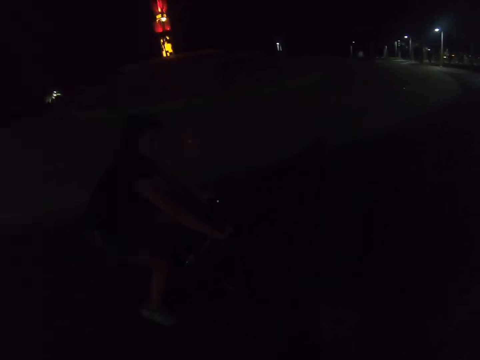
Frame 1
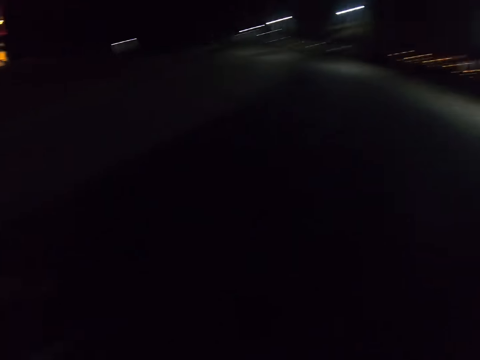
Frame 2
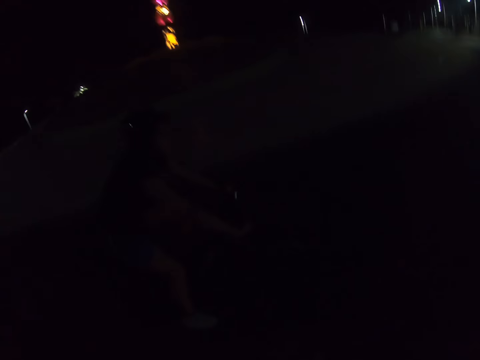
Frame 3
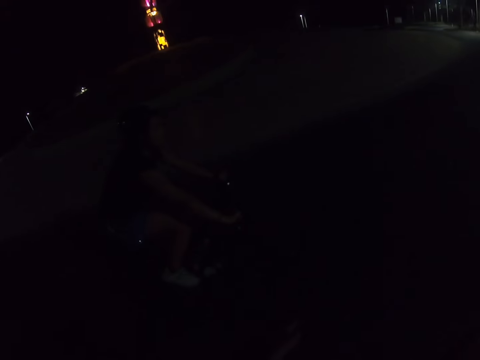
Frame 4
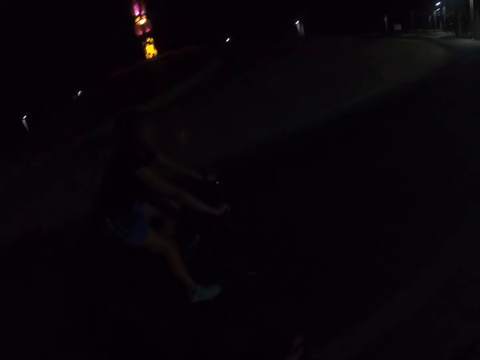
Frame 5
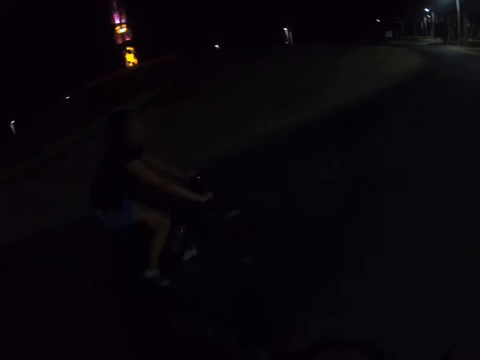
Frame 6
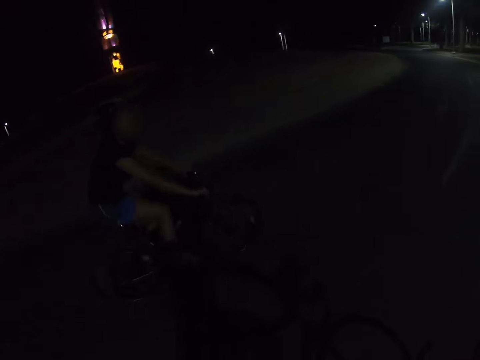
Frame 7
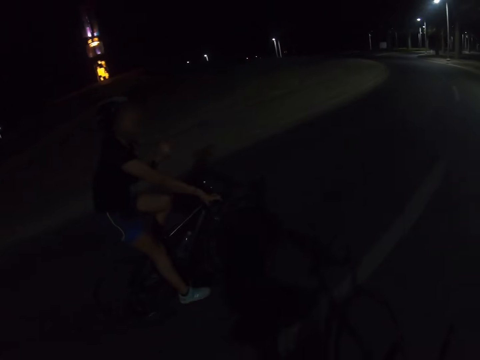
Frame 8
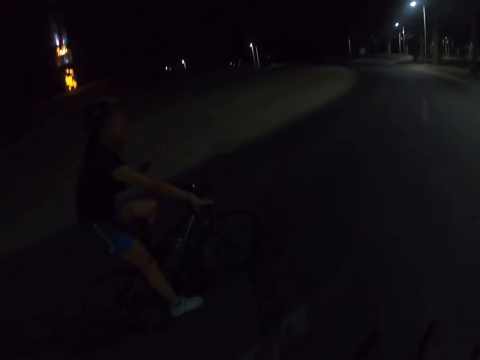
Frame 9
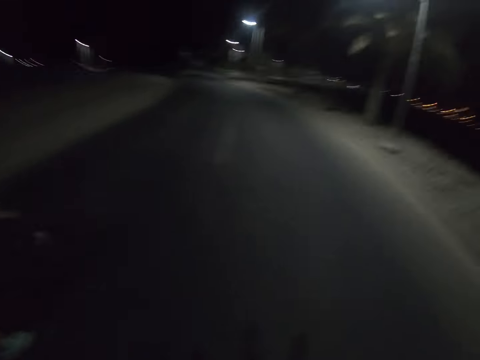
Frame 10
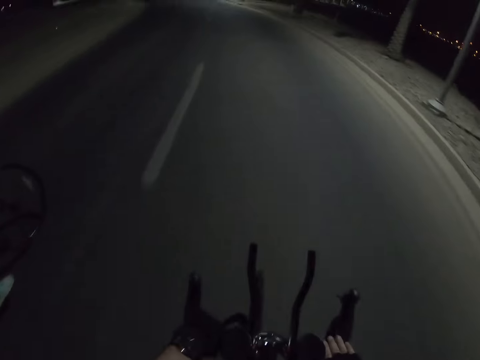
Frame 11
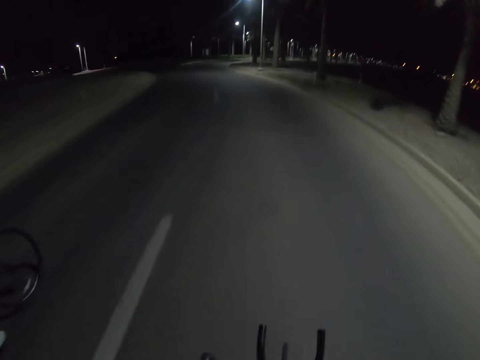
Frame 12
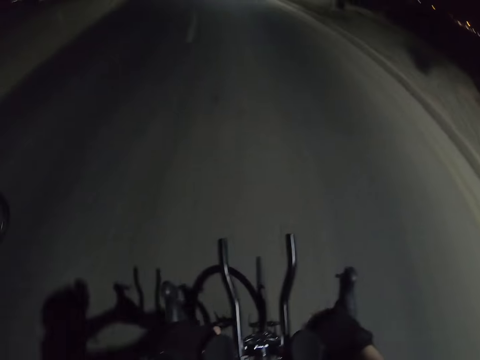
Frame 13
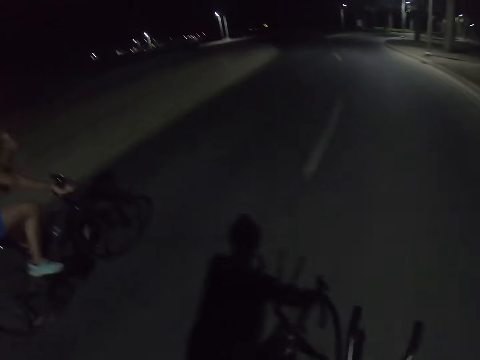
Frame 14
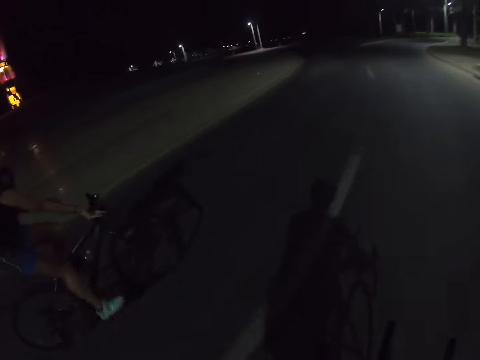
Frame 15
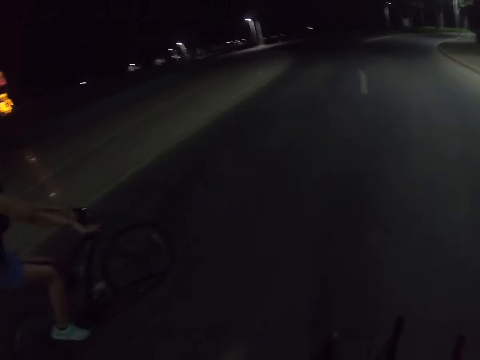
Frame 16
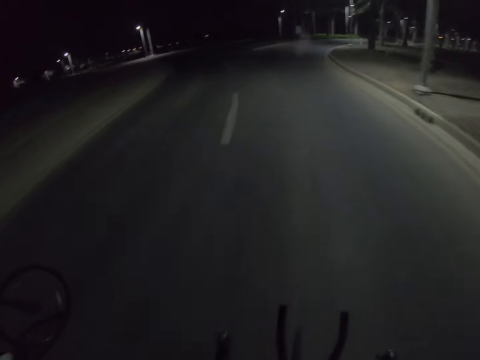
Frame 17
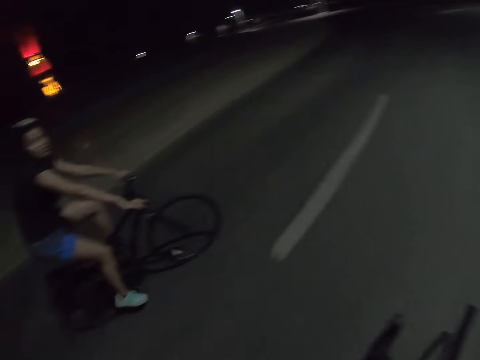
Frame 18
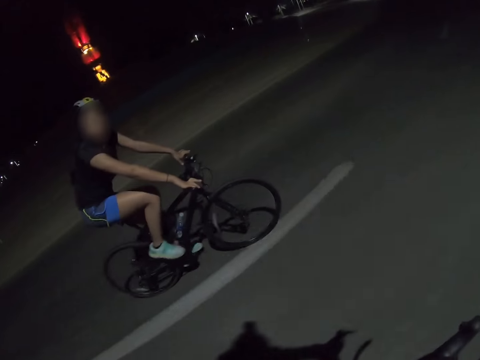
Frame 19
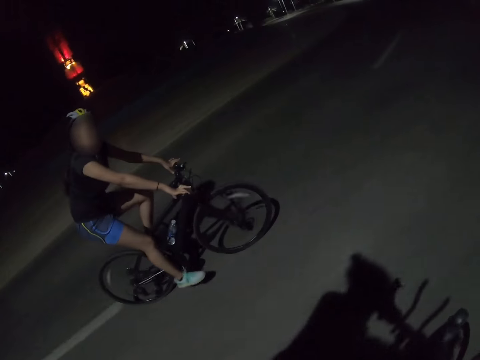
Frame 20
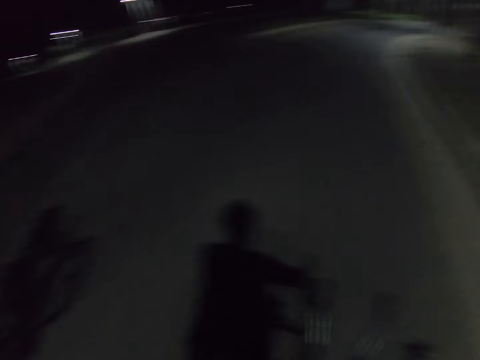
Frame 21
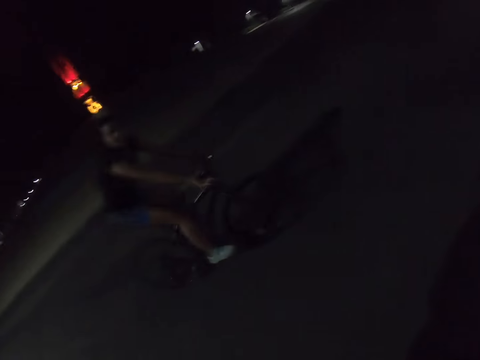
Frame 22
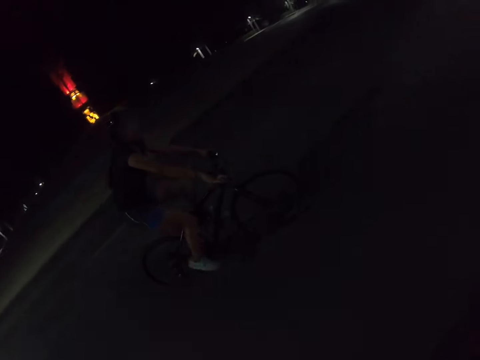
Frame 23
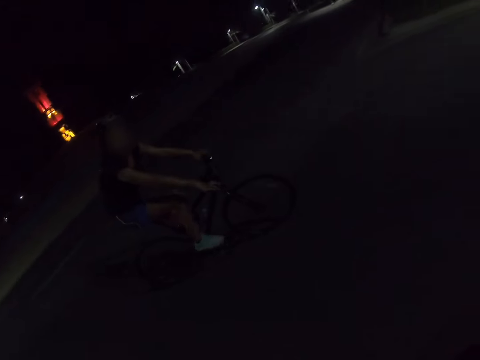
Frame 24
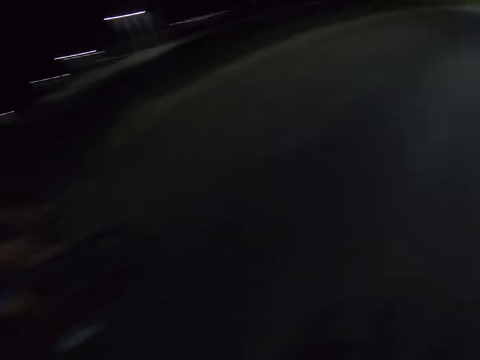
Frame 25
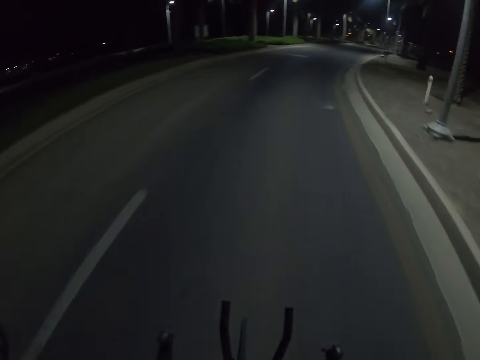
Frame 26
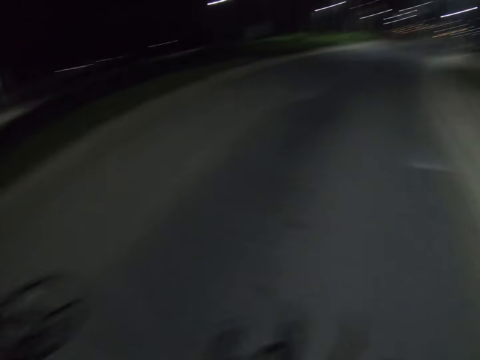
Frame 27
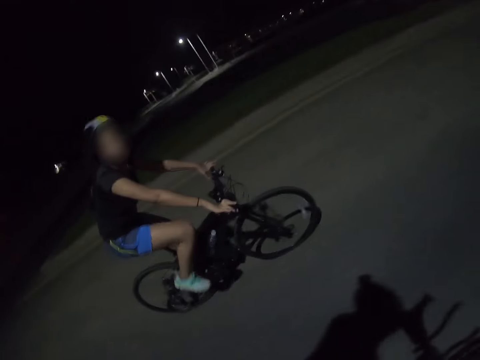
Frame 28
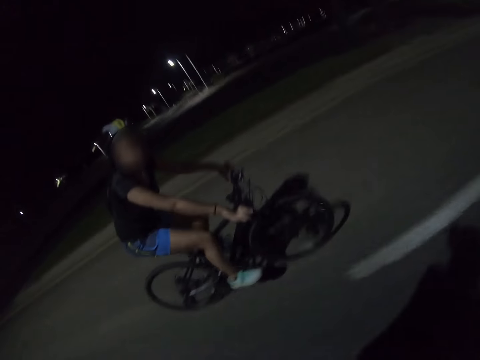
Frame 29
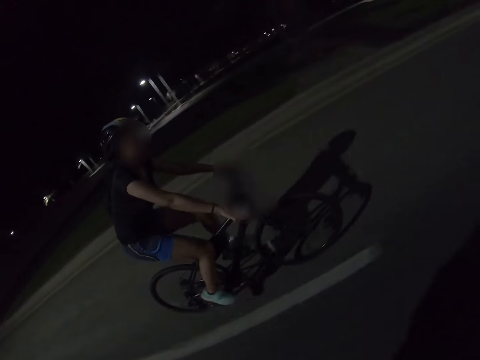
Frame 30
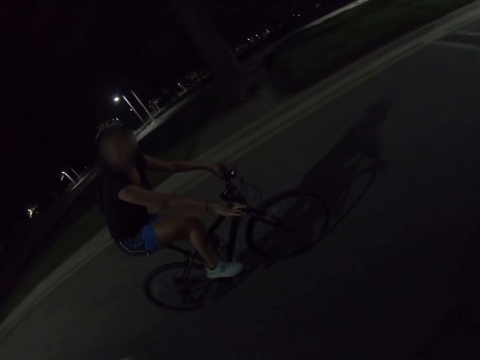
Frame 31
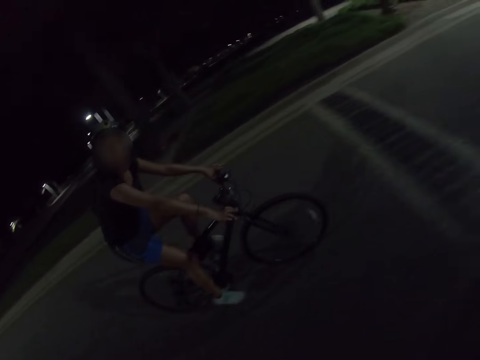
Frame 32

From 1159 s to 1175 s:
The camera wearer looks around and interacts with a cyclist. The cyclist sways a hand. The camera wearer looks around and rides a bicycle. The cyclist talks to the camera wearer with gestures. The camera wearer looks around and interacts with the cyclist. They look around and interact with the cyclist. They look around, ride a bicycle and interact with the cyclist. The cyclist converses with the camera wearer.

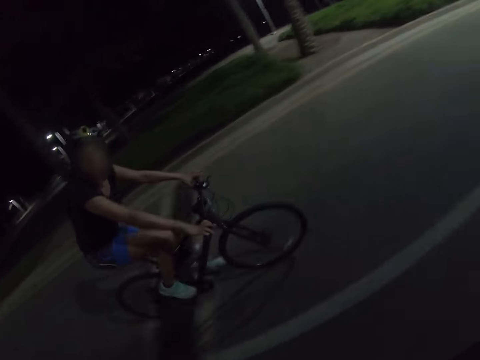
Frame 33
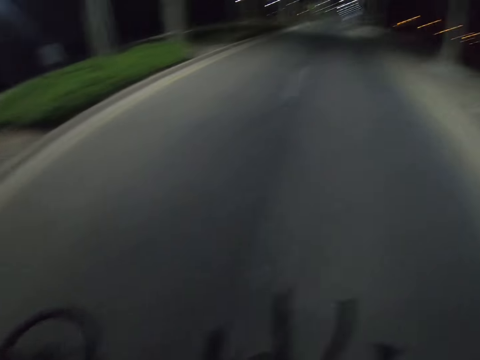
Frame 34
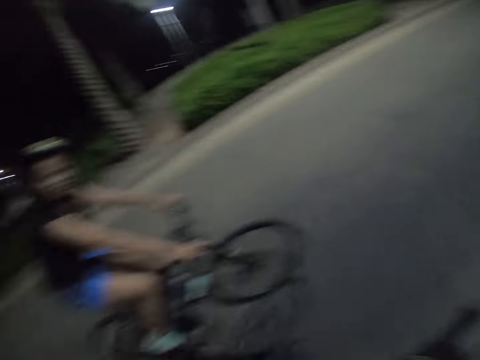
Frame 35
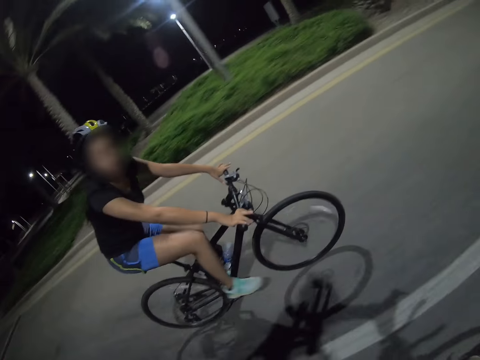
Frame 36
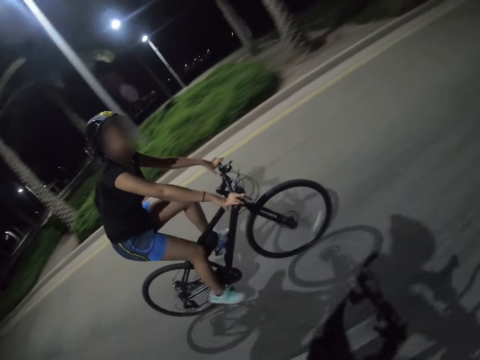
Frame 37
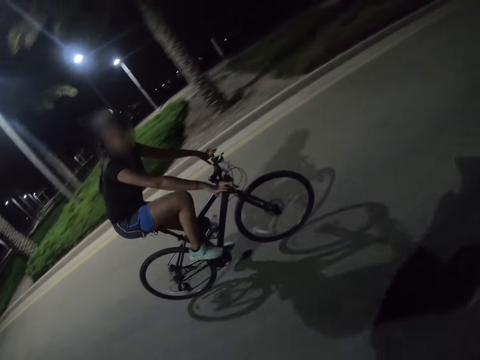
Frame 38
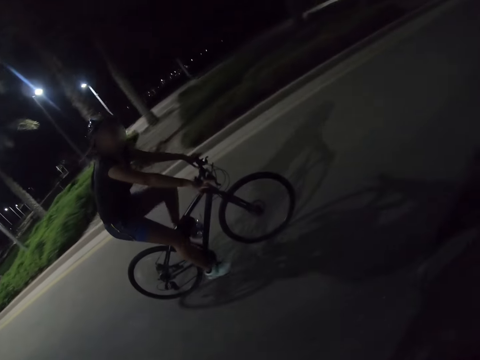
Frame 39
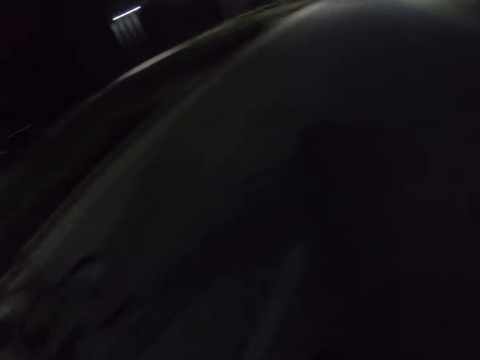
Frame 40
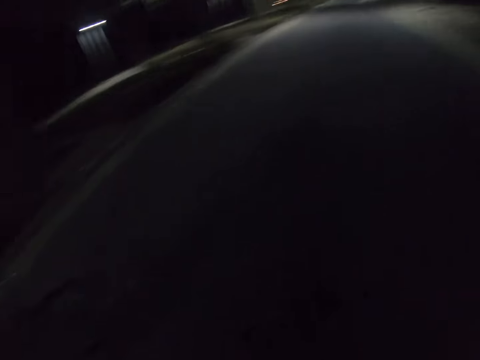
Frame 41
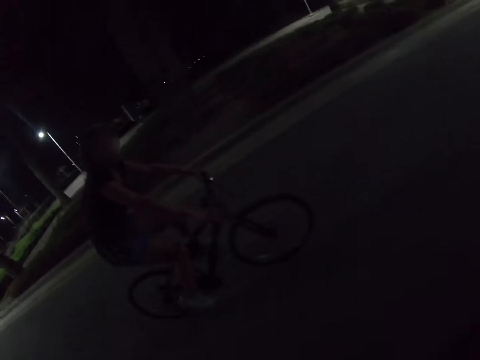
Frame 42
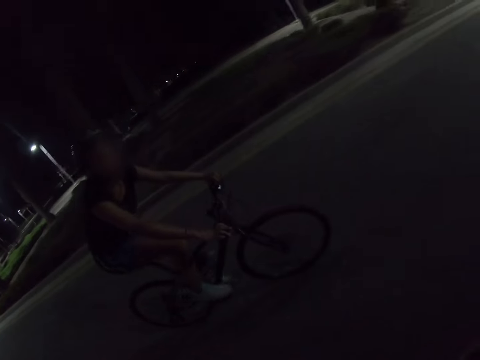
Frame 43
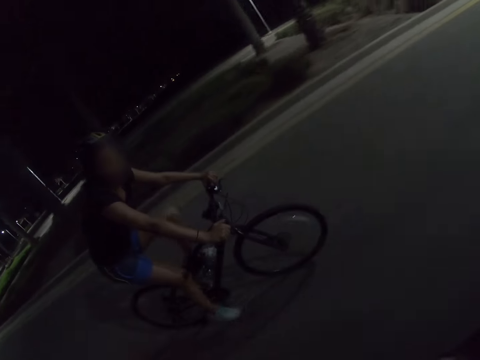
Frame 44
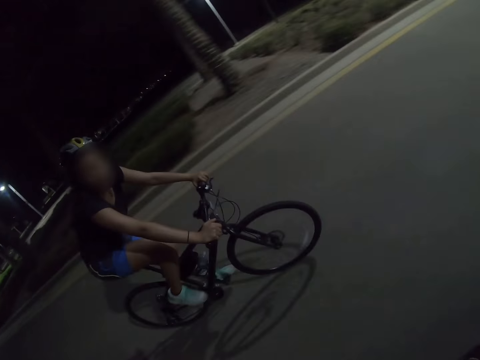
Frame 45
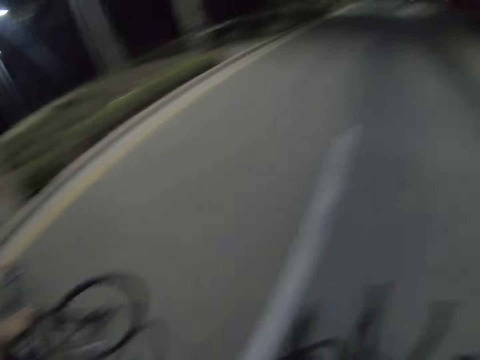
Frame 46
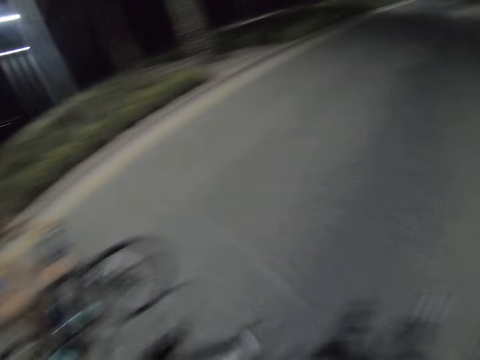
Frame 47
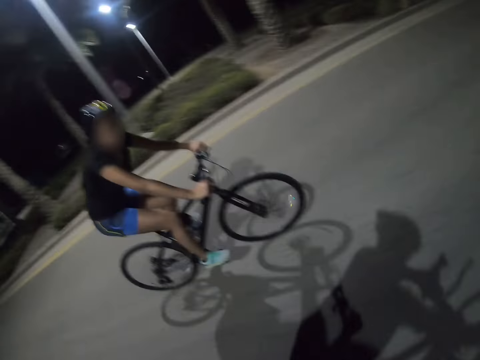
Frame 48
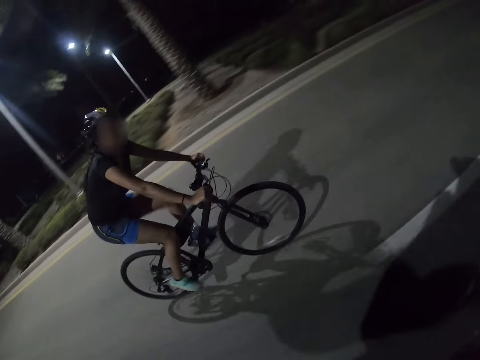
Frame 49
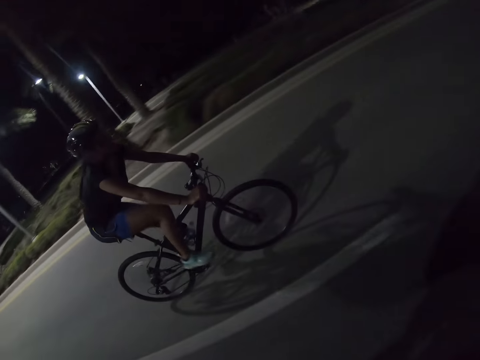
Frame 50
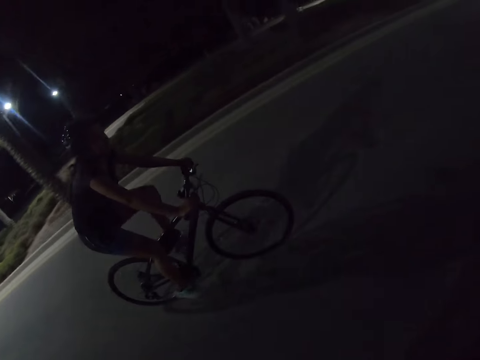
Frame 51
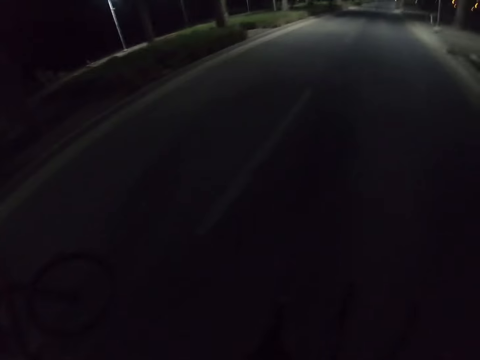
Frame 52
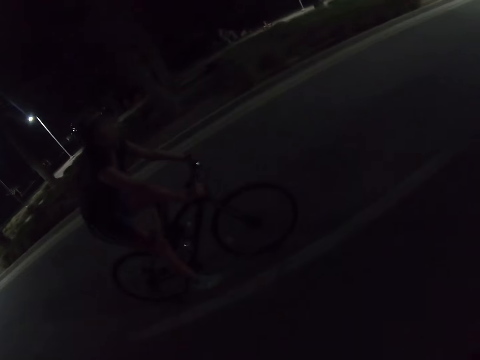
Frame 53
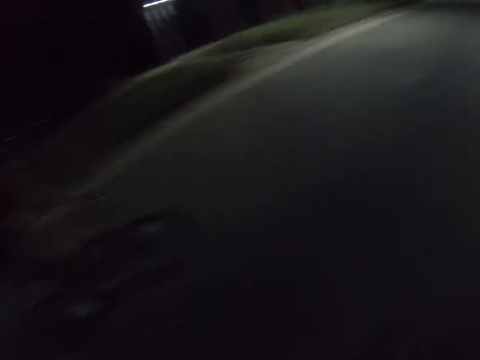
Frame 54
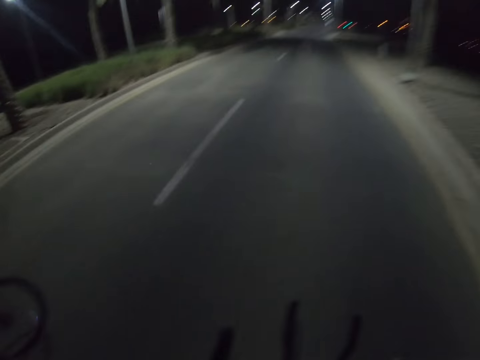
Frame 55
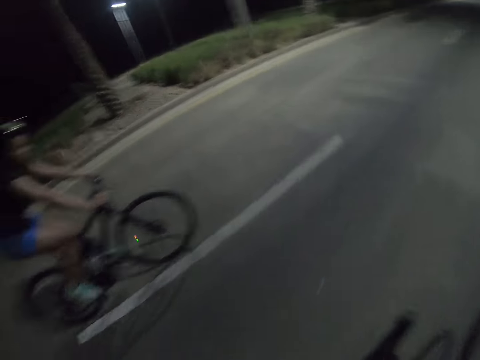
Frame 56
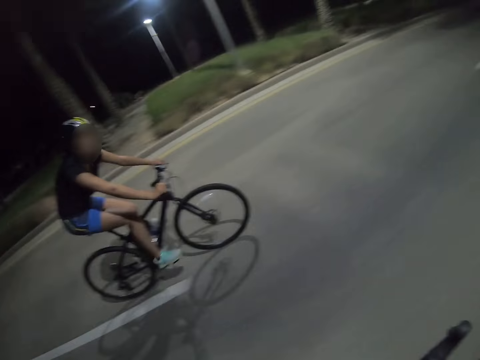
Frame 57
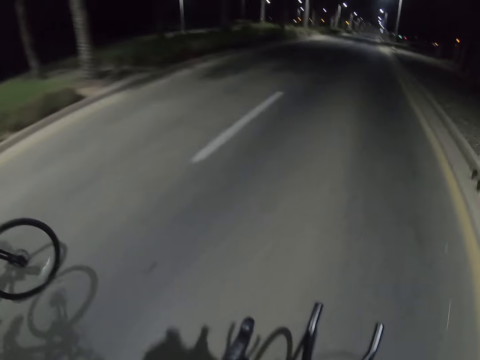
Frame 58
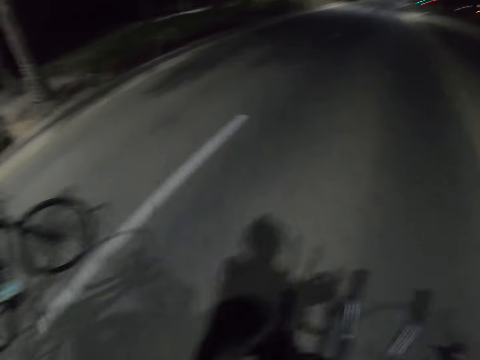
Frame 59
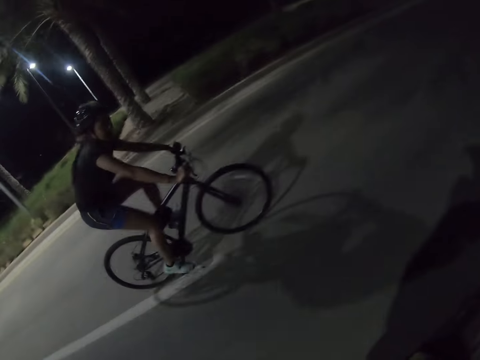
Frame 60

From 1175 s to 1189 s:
The camera wearer looks around, rides a bicycle and interacts with a cyclist. The cyclist converses with the camera wearer. The camera wearer looks around, rides a bicycle and interacts with the cyclist. The cyclist converses with the camera wearer. The camera wearer looks around, rides a bicycle and interacts with the cyclist. The cyclist converses with the camera wearer. The camera wearer looks around and interacts with the cyclist. They look around, ride a bicycle and interact with the cyclist. The cyclist converses with the camera wearer. The camera wearer looks around, rides a bicycle and interacts with the cyclist.
